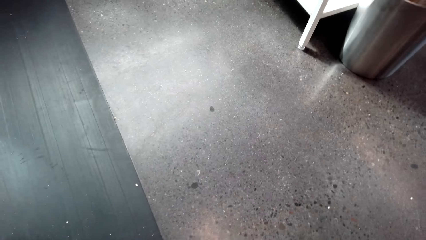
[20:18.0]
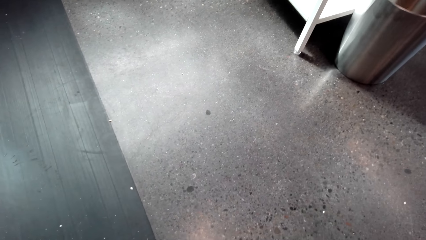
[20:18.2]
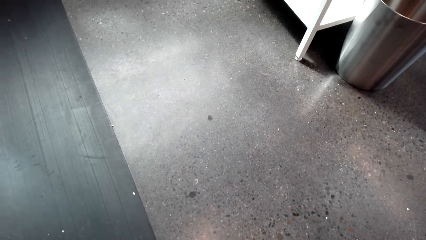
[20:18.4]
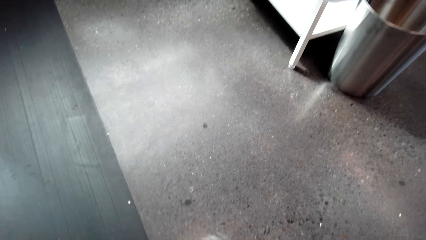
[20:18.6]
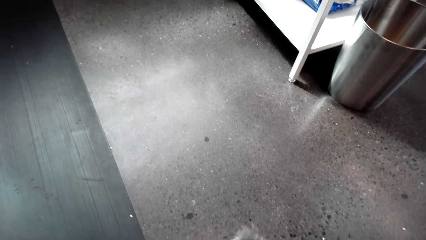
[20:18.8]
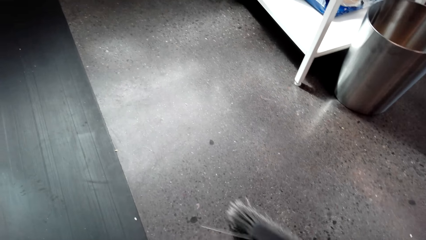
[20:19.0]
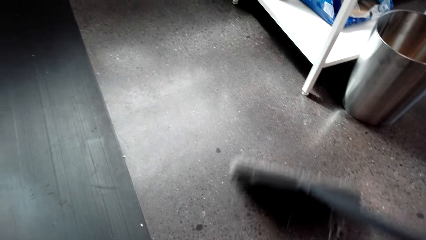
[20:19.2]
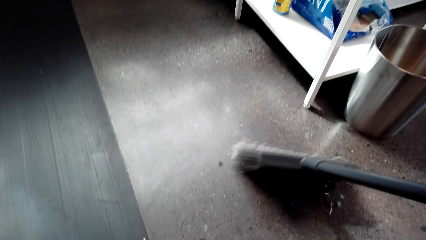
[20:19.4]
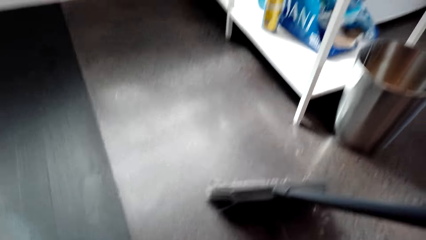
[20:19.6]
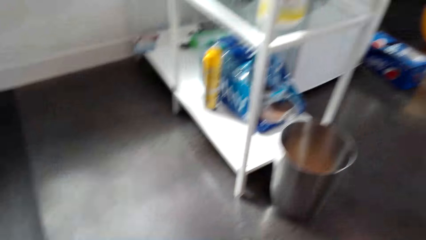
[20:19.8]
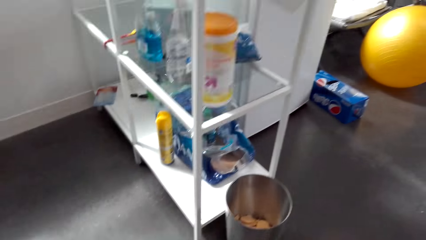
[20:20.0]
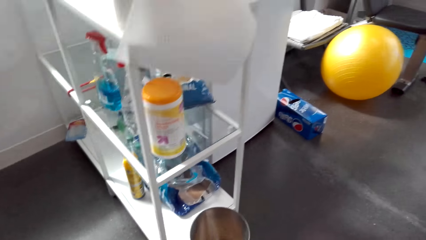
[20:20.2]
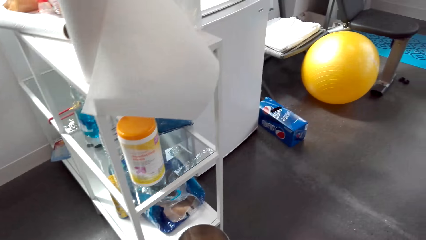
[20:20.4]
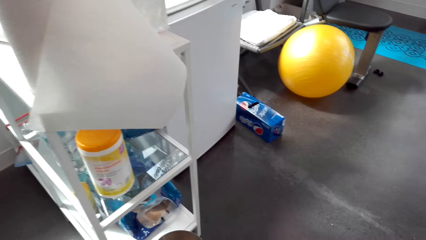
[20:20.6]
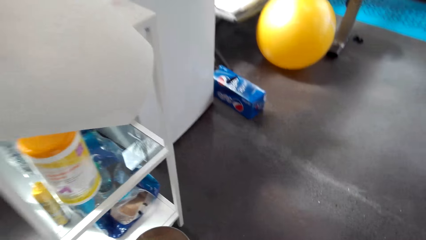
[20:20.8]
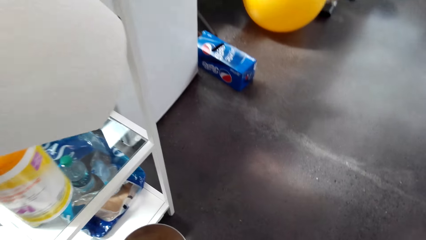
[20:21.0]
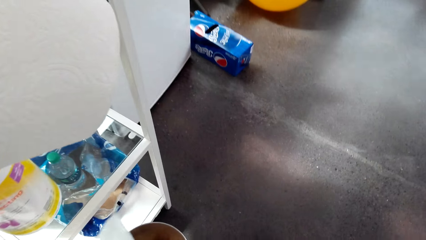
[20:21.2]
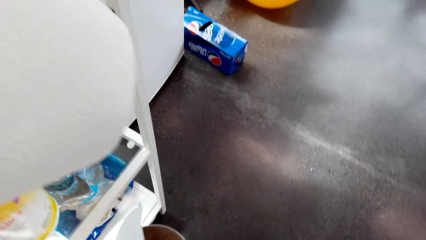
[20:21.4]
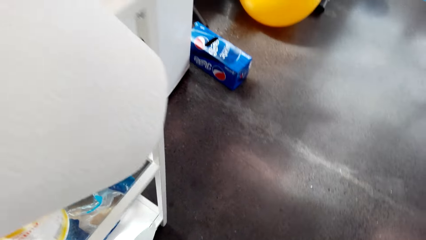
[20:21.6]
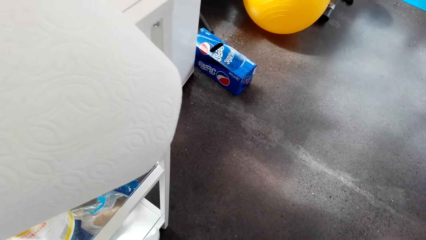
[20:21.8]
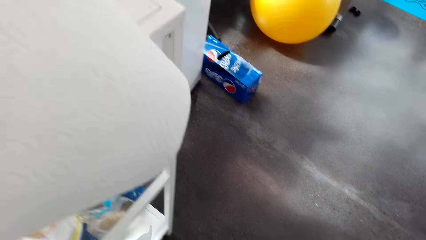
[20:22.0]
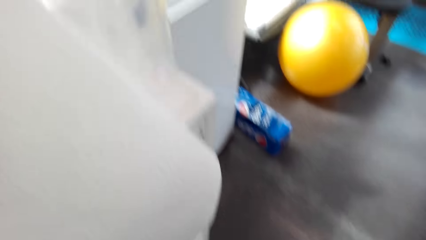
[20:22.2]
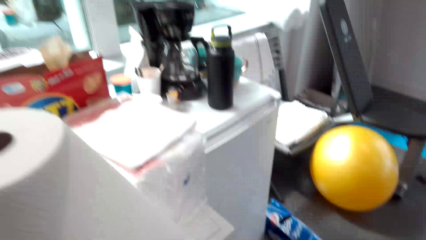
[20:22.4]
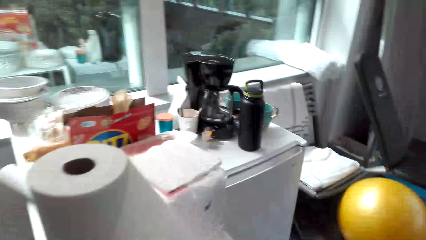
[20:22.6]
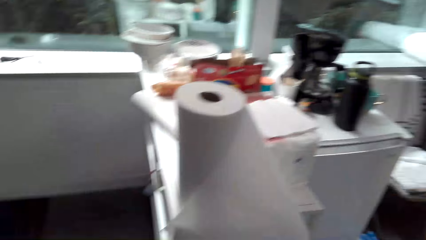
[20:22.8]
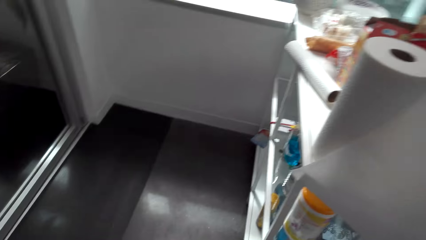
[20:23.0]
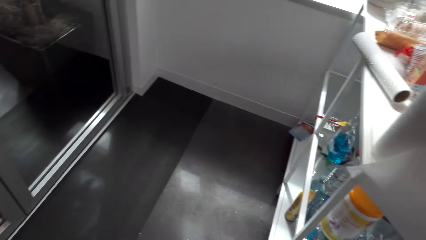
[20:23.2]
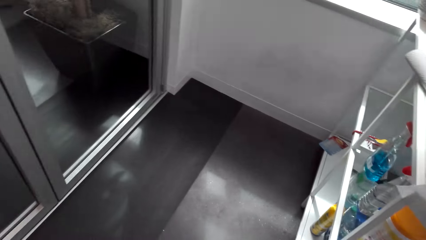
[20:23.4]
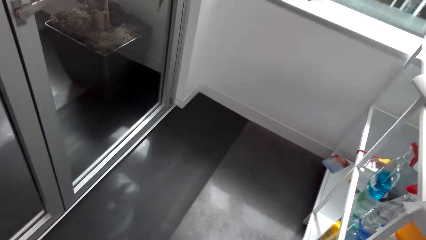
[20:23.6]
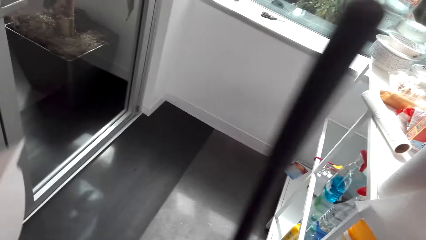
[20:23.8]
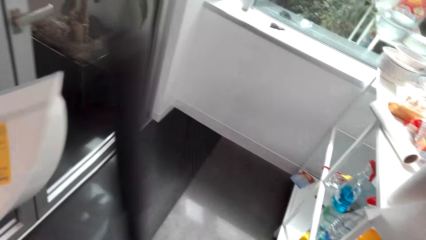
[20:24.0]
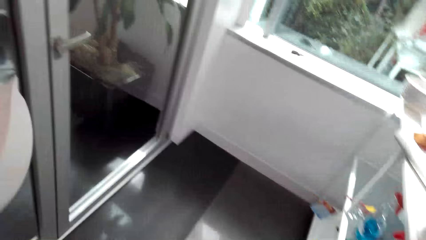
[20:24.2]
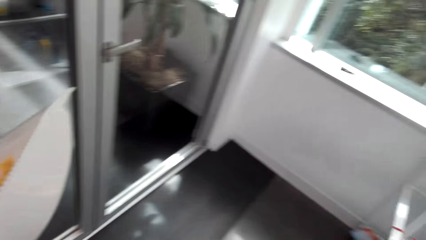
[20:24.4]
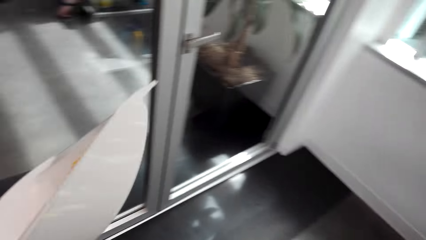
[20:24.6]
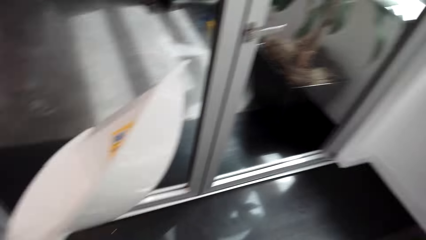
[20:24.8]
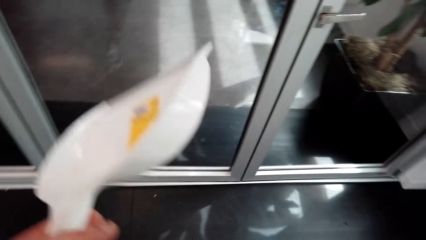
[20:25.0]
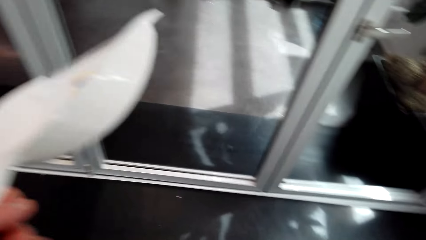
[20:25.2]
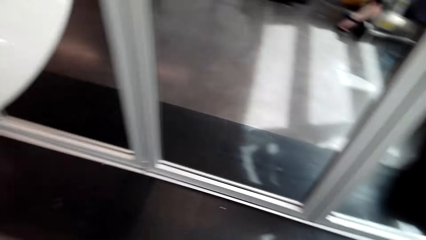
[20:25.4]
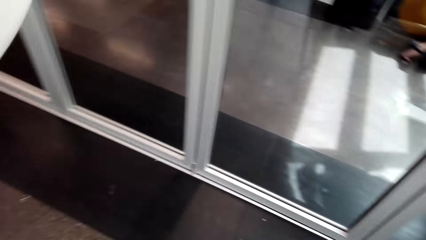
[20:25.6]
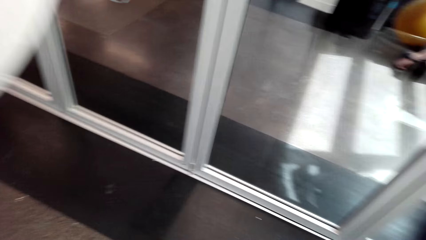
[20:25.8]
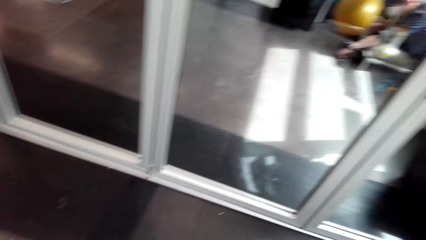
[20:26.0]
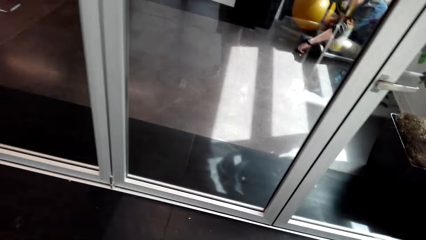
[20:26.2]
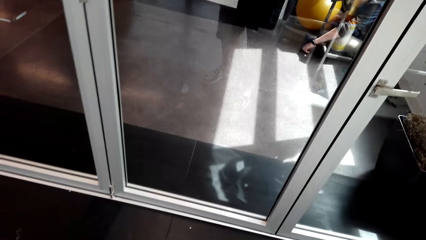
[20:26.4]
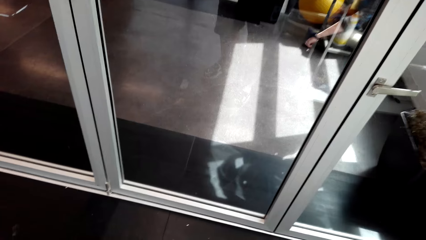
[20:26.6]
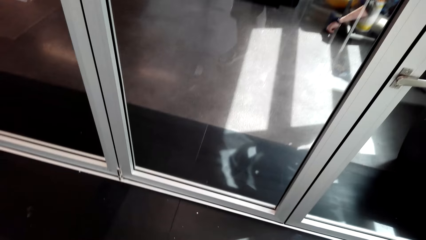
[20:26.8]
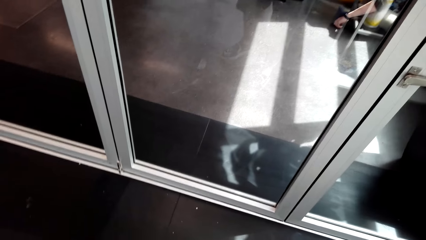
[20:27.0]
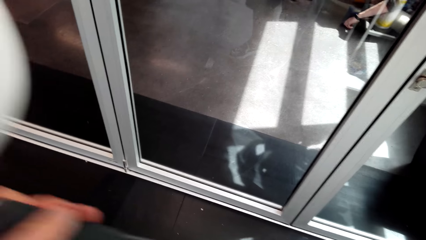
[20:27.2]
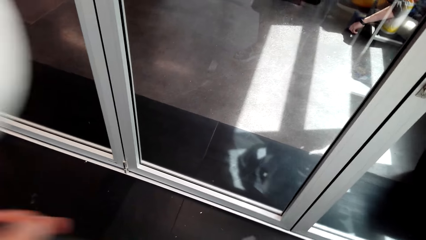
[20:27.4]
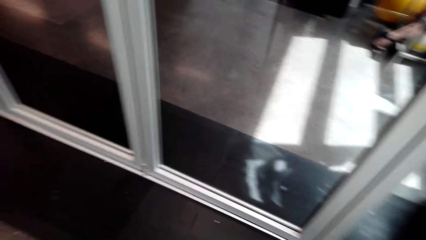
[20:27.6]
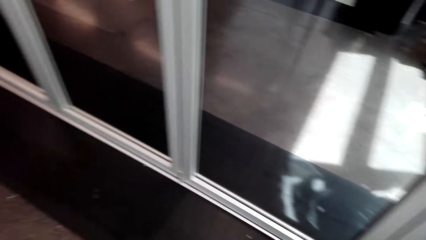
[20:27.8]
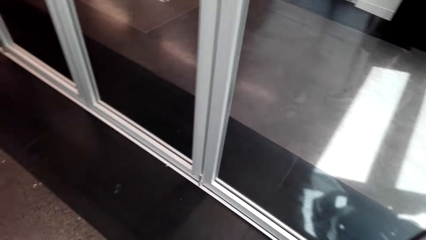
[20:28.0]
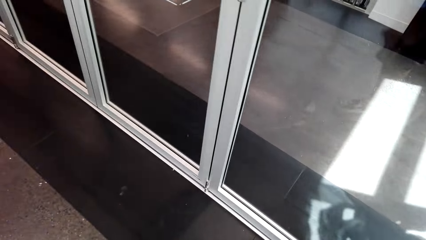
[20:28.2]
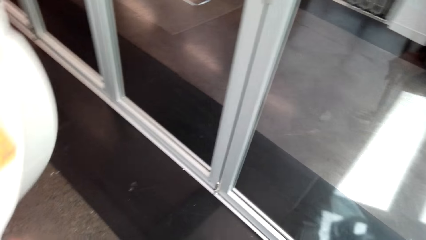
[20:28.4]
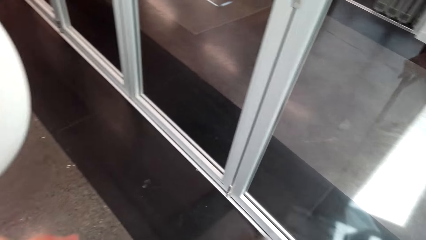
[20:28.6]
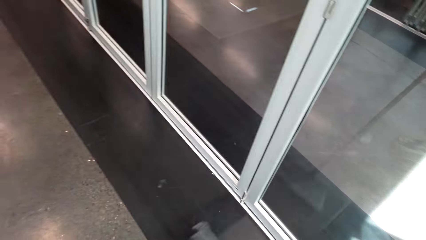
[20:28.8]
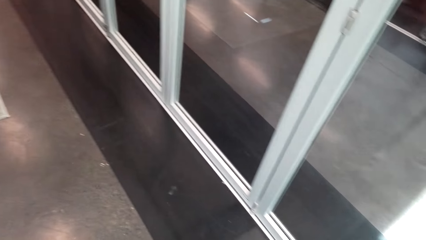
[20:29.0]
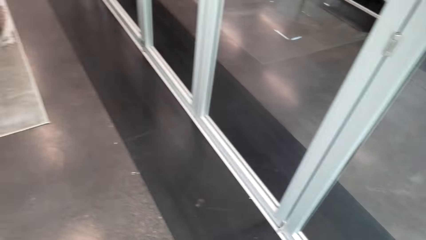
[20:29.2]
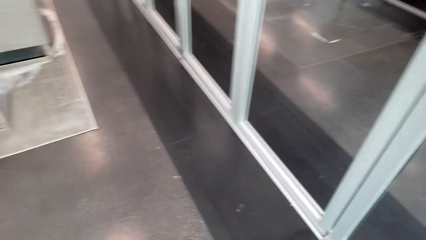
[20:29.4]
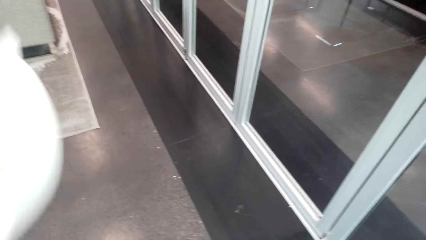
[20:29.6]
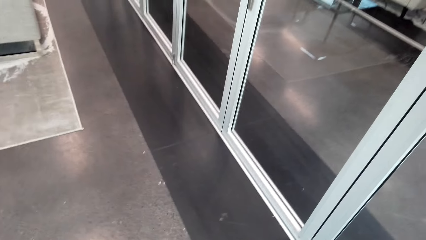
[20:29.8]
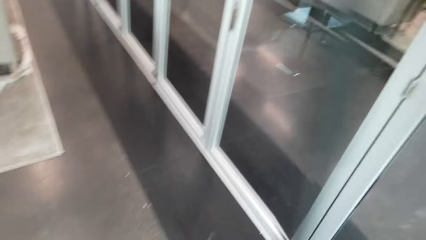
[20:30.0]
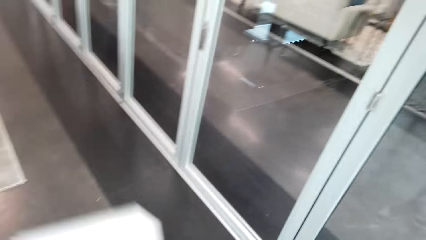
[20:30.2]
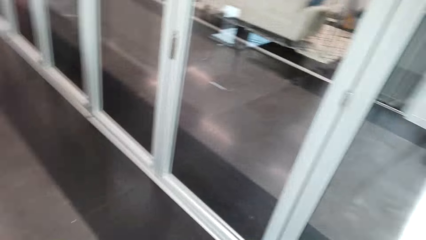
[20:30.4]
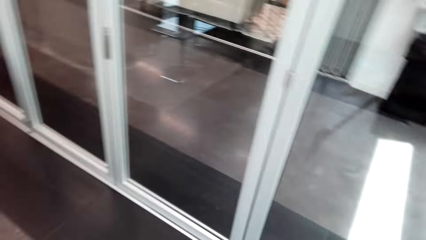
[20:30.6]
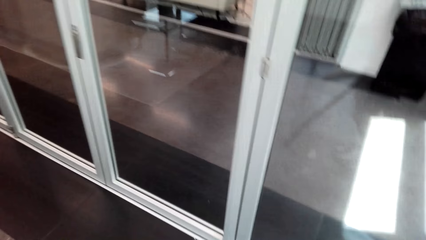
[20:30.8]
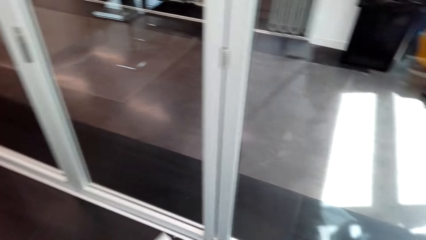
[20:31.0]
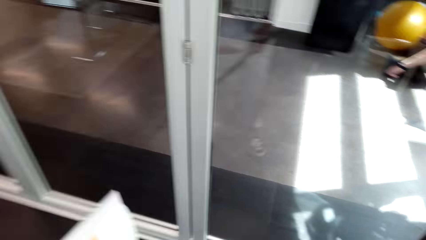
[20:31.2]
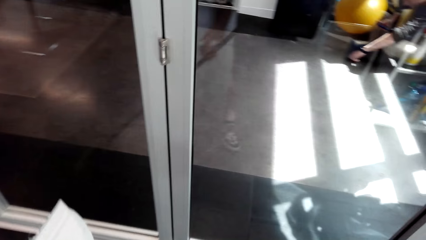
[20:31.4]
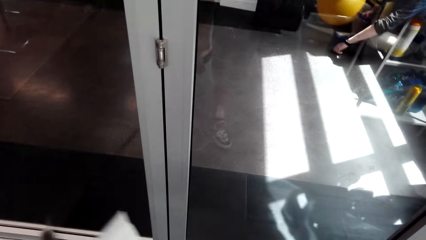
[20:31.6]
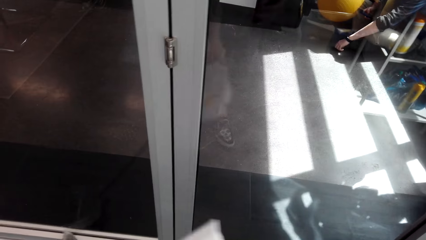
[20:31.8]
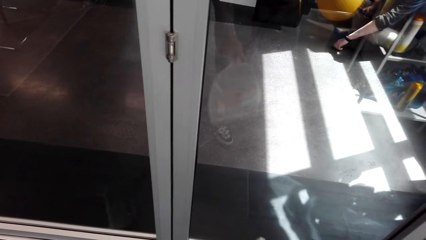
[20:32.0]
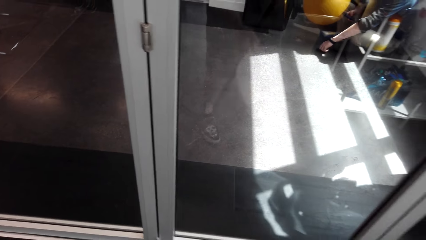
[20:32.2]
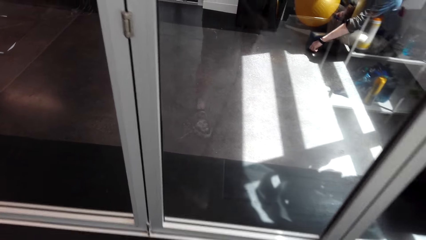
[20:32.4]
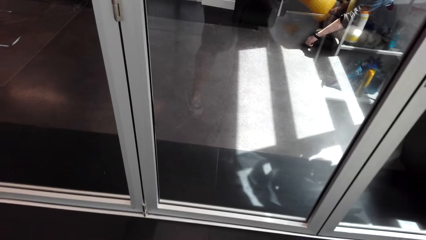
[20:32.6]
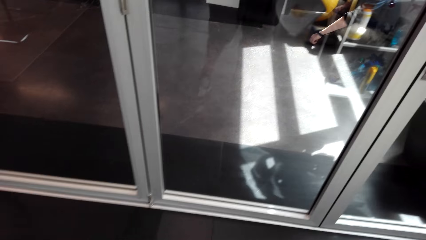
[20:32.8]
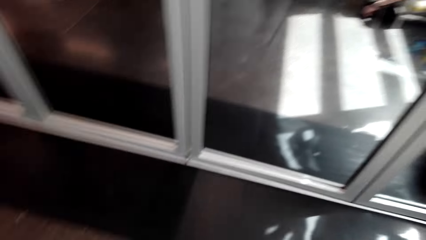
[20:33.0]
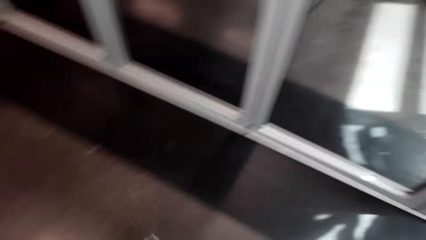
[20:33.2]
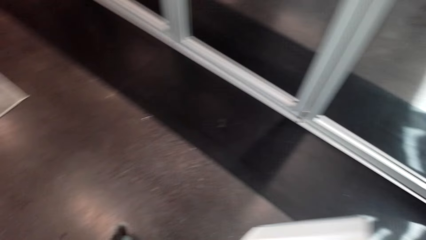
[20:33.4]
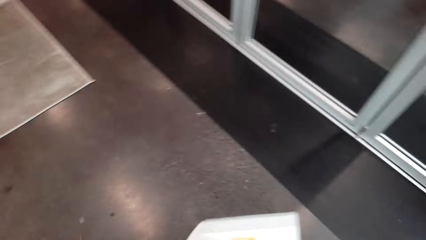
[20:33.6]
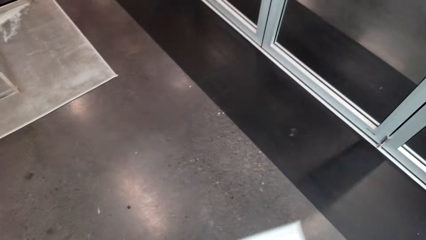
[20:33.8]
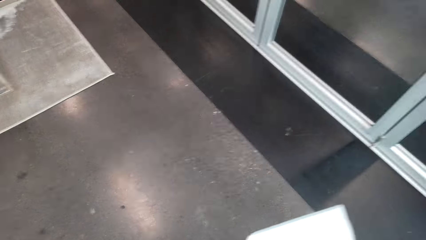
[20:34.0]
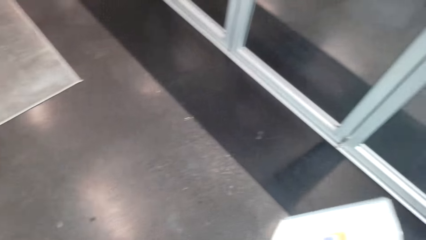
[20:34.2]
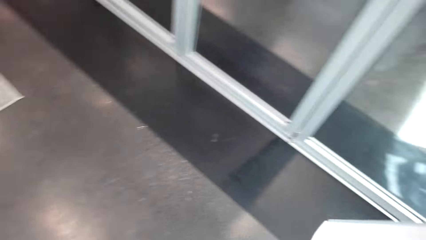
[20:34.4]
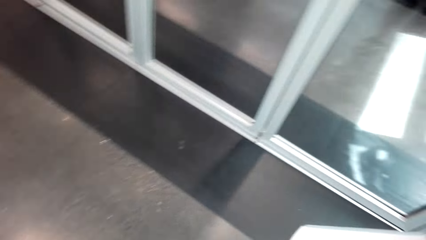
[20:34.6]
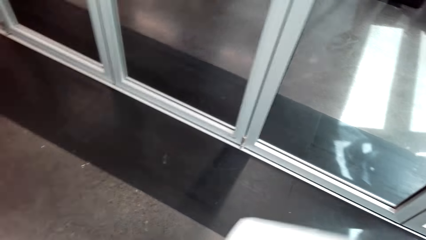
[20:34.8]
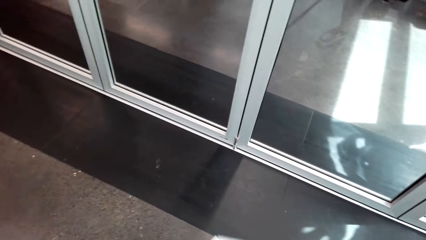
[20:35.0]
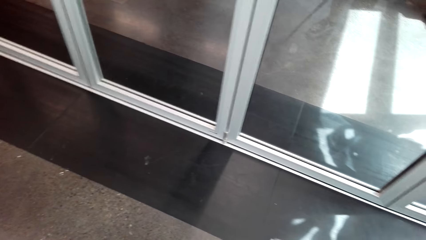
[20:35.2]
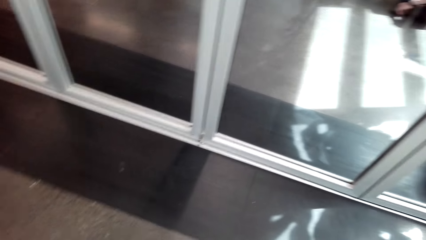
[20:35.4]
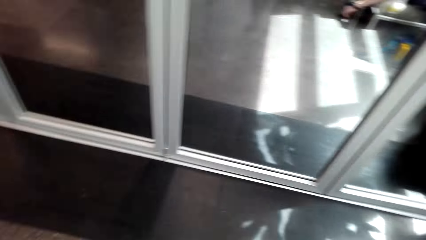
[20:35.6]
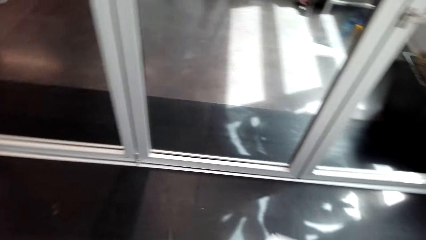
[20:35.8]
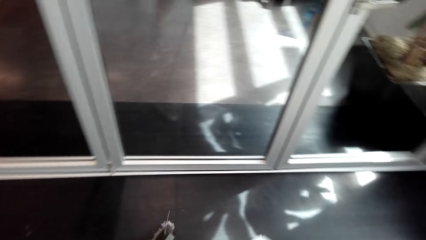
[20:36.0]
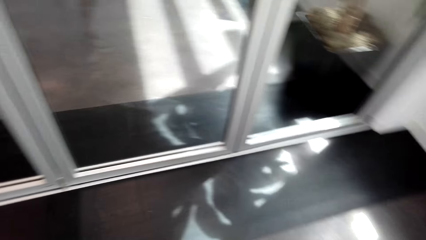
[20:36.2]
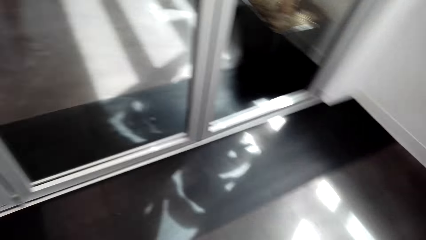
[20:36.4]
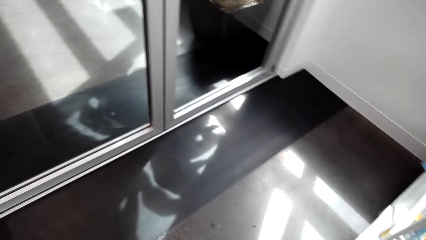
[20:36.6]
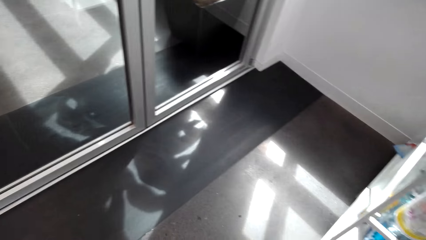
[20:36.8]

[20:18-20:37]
The camera wearer walks around. They pour the trash into the trash bin on the floor. They look around. They clean the floor around with a broom.
